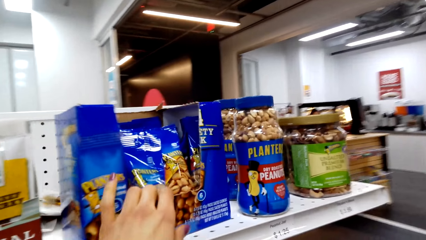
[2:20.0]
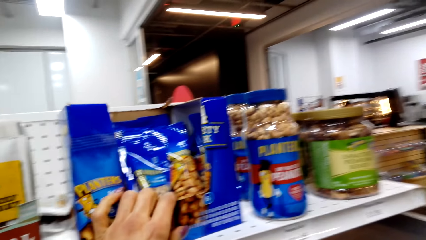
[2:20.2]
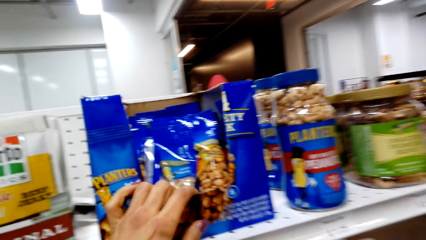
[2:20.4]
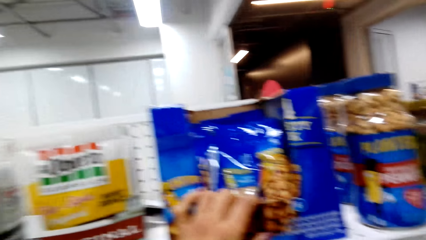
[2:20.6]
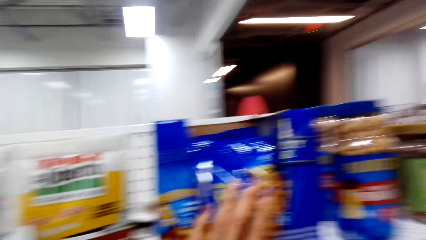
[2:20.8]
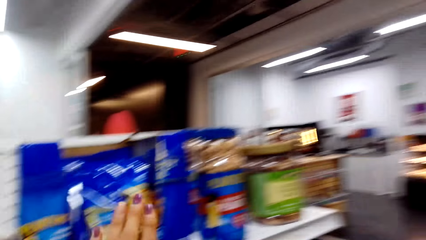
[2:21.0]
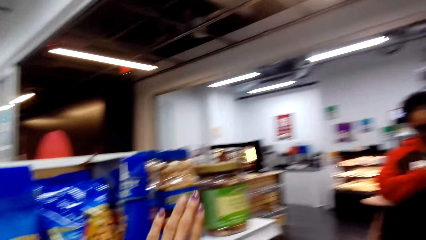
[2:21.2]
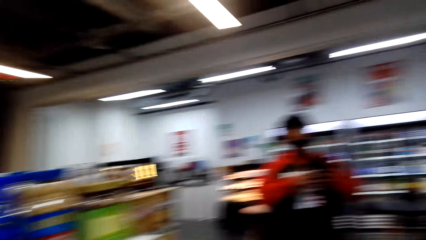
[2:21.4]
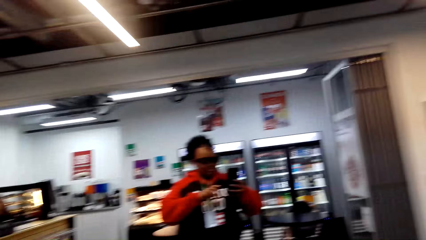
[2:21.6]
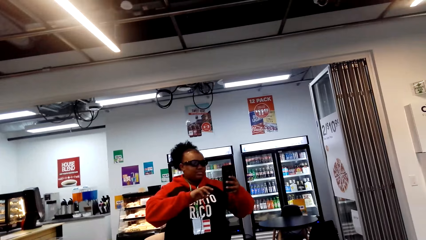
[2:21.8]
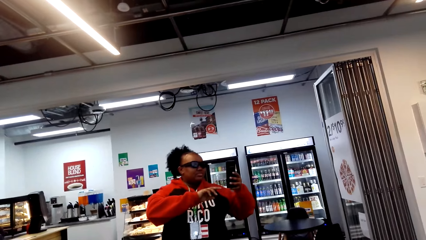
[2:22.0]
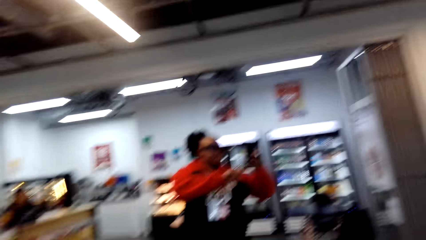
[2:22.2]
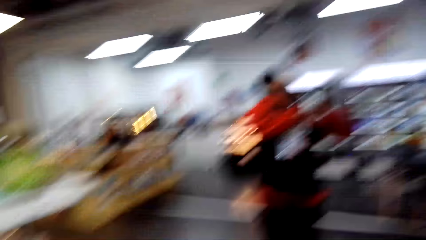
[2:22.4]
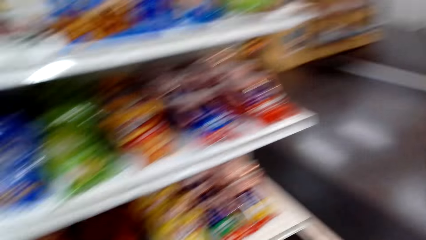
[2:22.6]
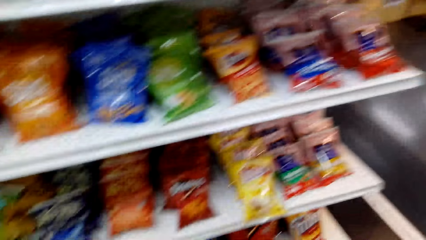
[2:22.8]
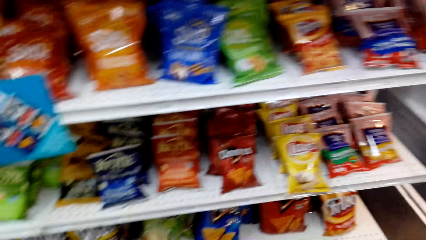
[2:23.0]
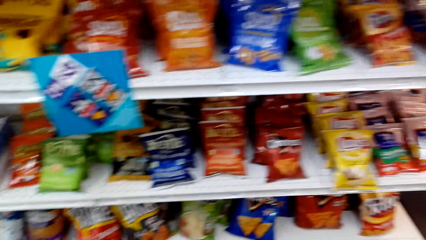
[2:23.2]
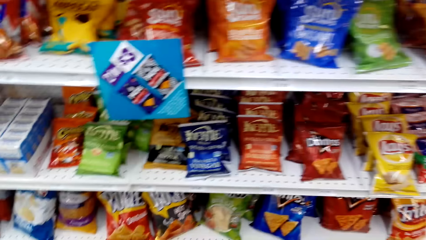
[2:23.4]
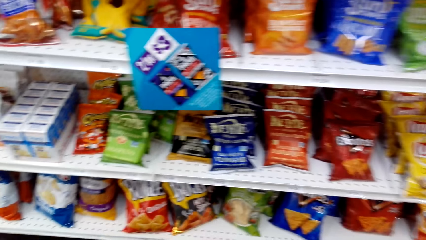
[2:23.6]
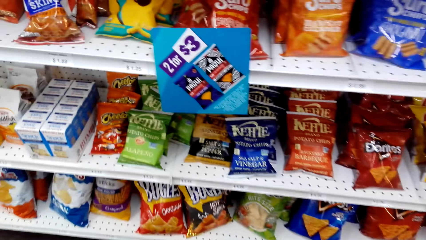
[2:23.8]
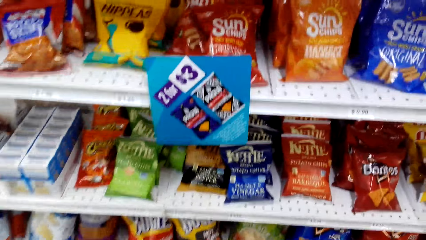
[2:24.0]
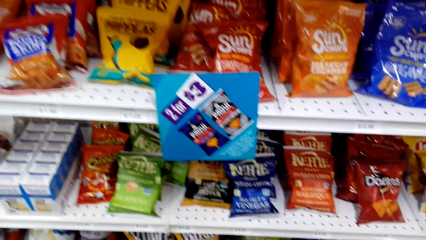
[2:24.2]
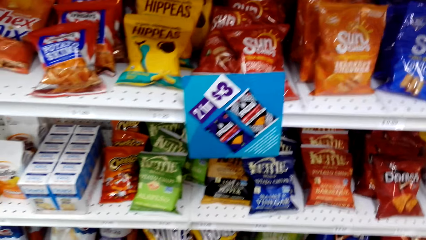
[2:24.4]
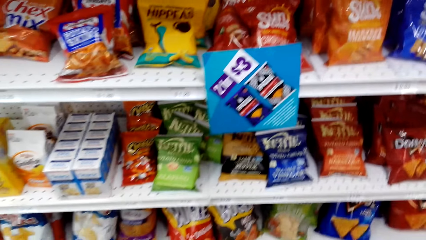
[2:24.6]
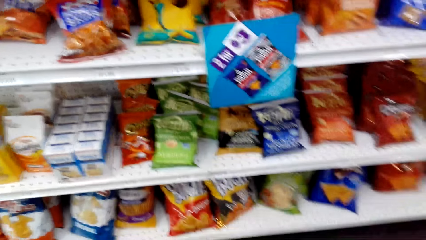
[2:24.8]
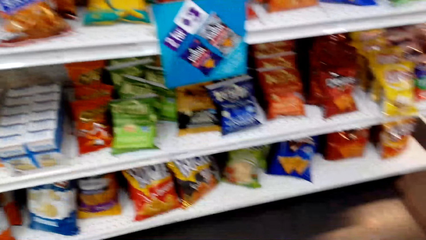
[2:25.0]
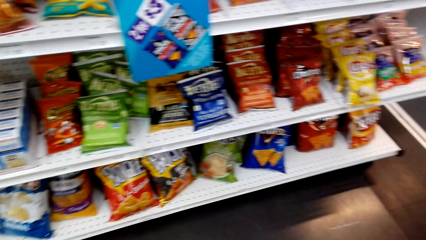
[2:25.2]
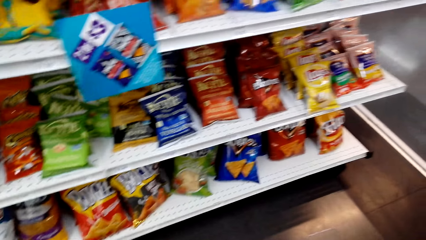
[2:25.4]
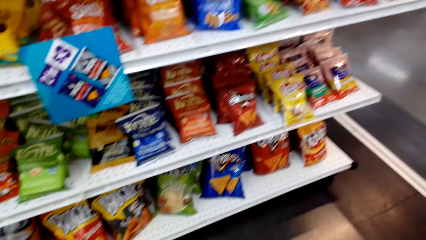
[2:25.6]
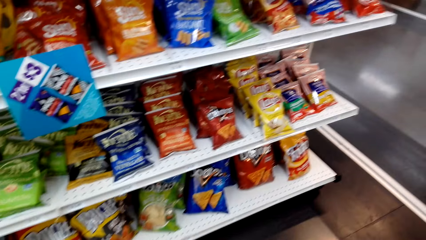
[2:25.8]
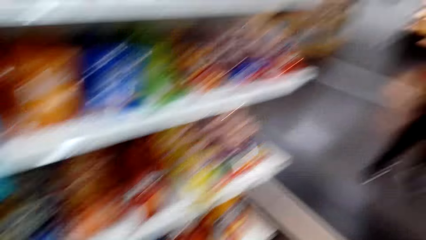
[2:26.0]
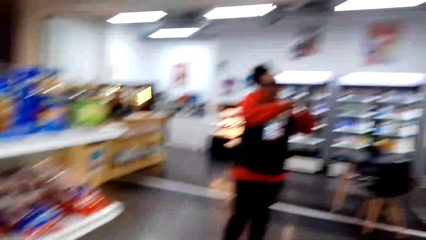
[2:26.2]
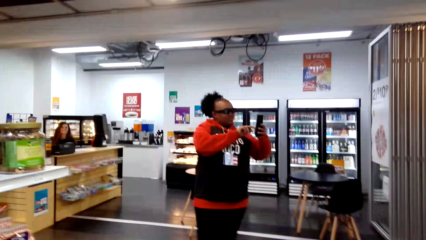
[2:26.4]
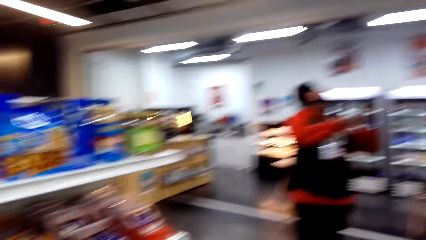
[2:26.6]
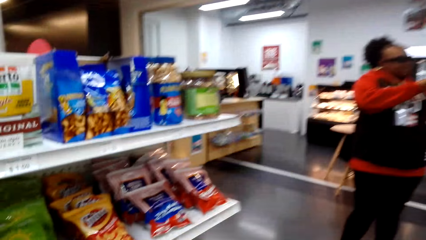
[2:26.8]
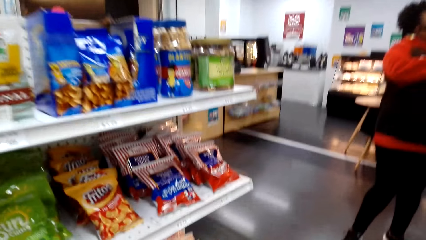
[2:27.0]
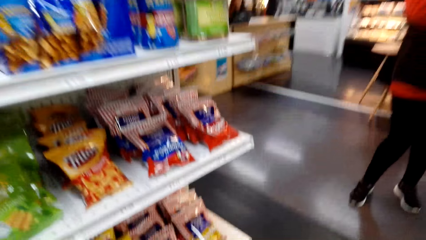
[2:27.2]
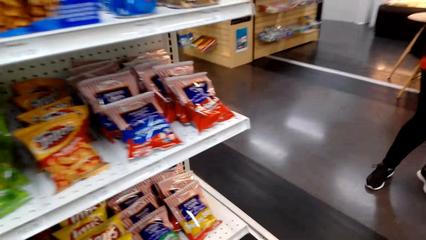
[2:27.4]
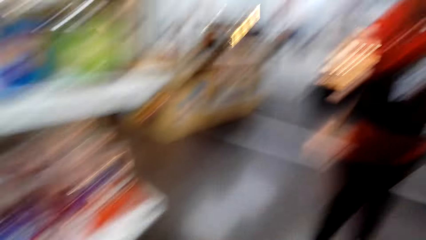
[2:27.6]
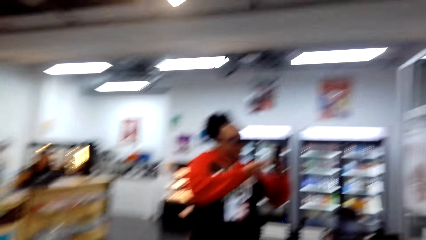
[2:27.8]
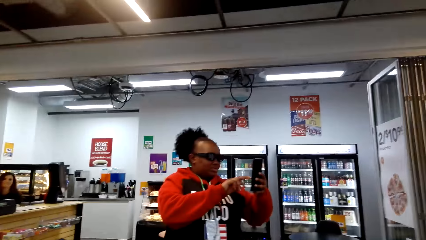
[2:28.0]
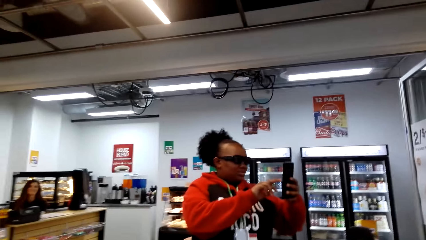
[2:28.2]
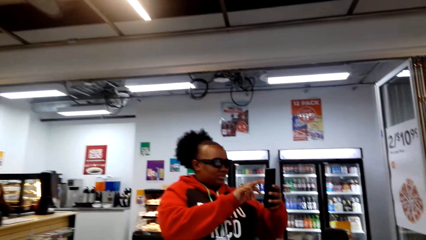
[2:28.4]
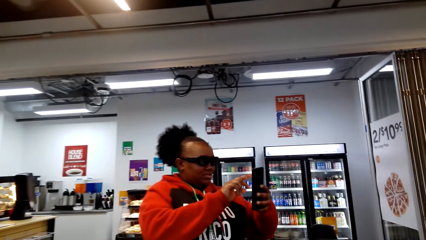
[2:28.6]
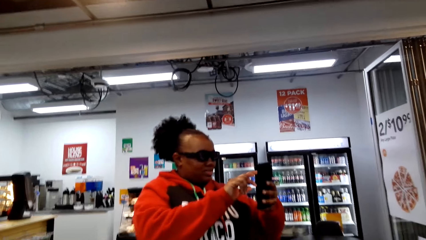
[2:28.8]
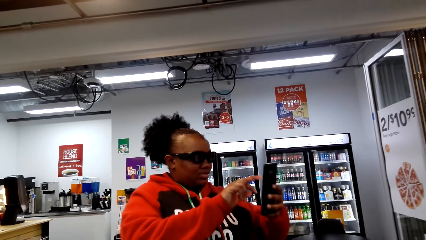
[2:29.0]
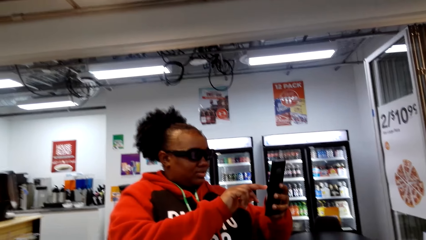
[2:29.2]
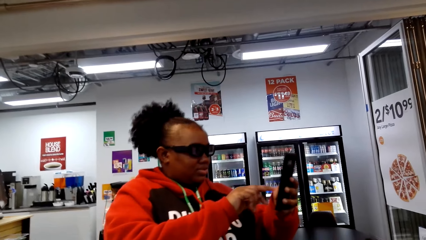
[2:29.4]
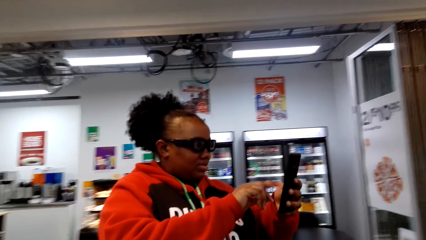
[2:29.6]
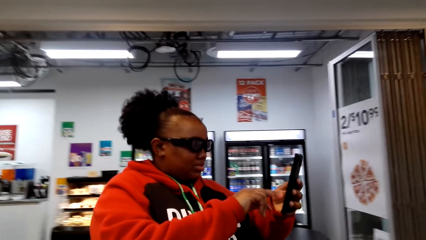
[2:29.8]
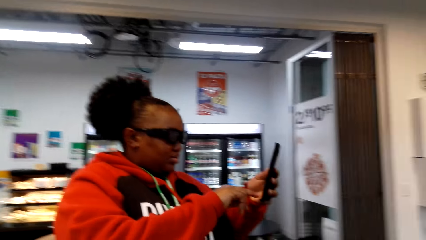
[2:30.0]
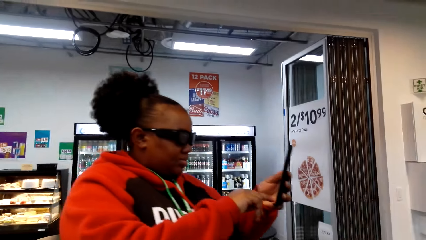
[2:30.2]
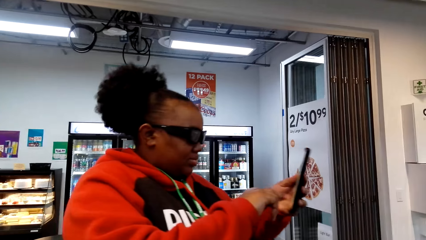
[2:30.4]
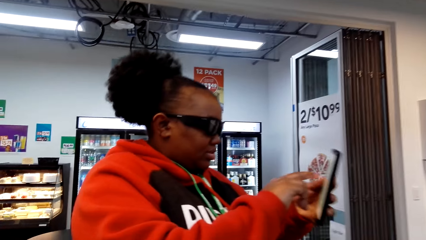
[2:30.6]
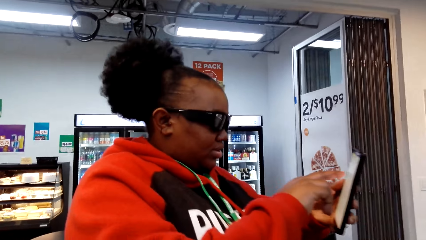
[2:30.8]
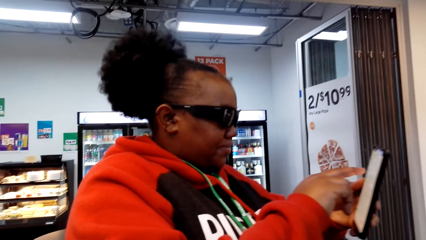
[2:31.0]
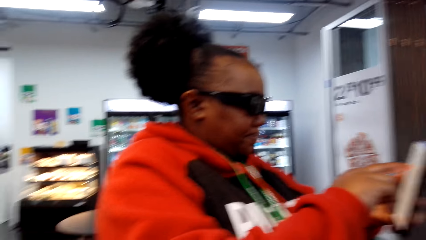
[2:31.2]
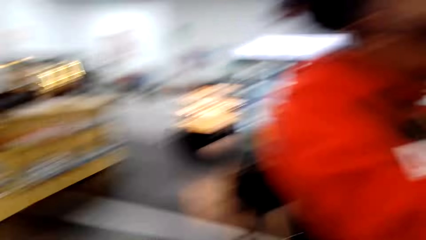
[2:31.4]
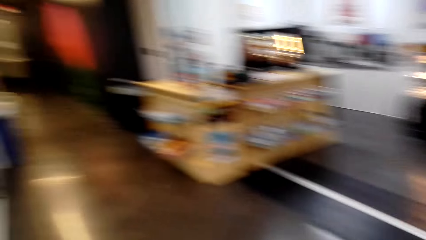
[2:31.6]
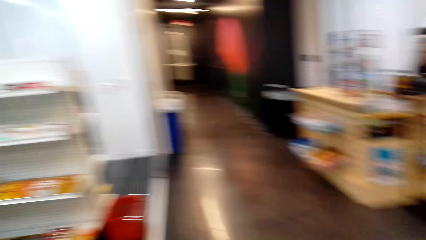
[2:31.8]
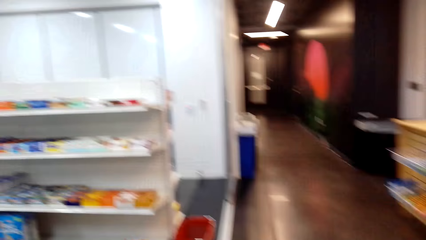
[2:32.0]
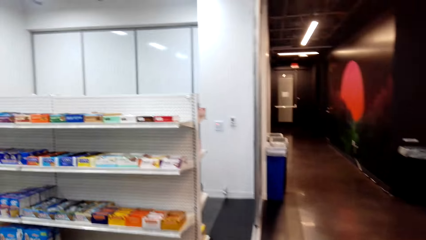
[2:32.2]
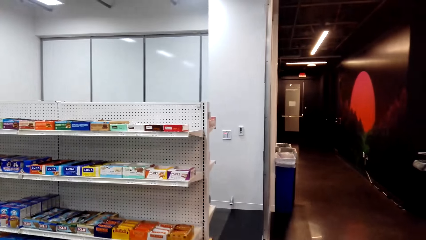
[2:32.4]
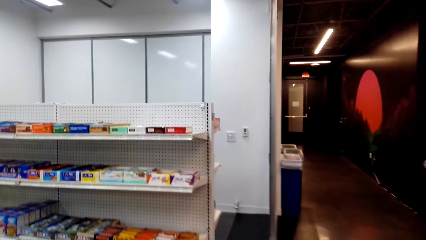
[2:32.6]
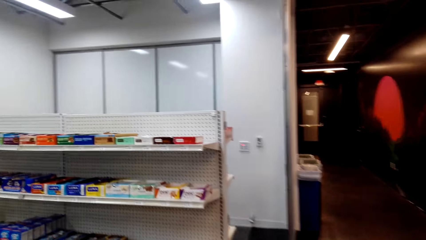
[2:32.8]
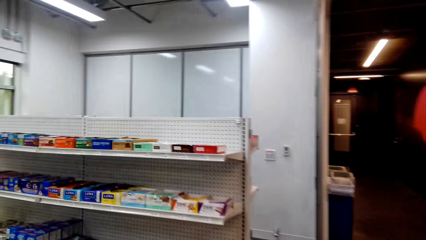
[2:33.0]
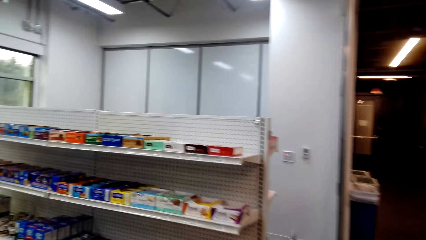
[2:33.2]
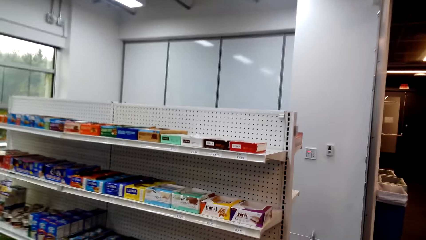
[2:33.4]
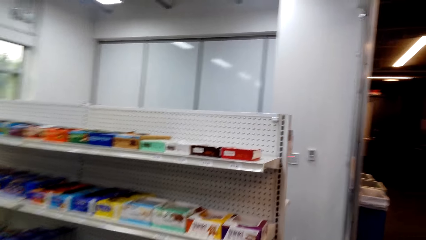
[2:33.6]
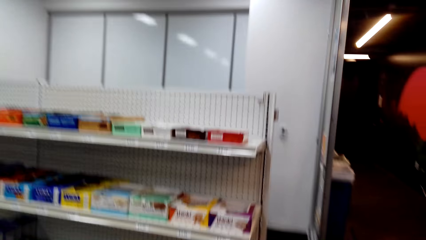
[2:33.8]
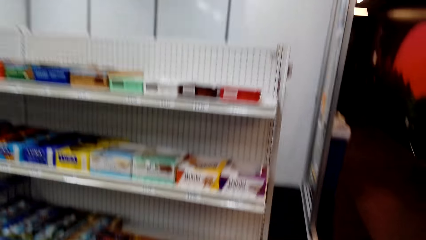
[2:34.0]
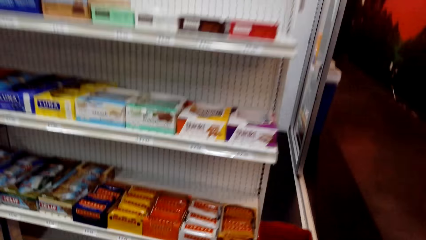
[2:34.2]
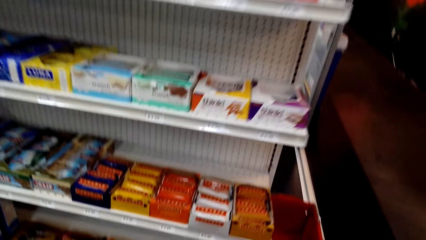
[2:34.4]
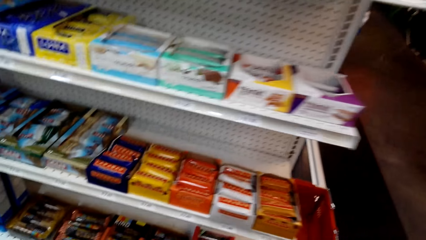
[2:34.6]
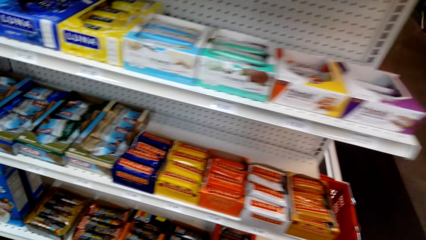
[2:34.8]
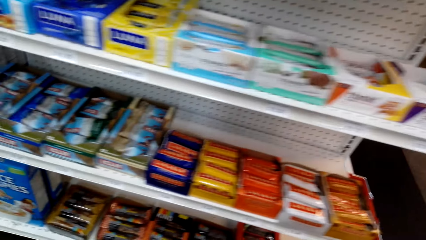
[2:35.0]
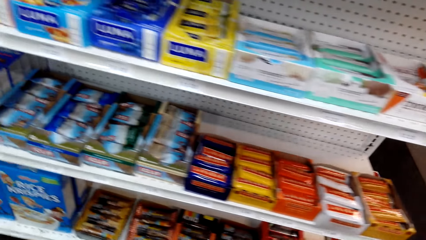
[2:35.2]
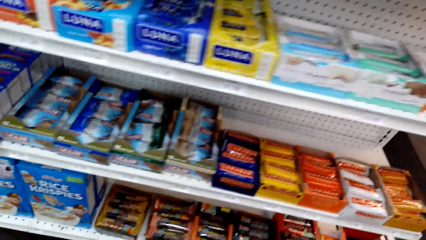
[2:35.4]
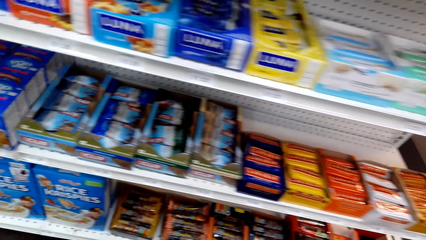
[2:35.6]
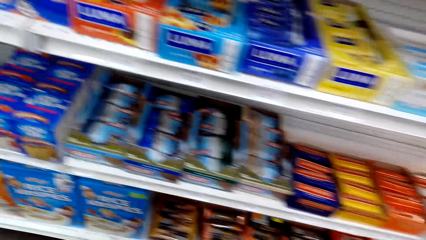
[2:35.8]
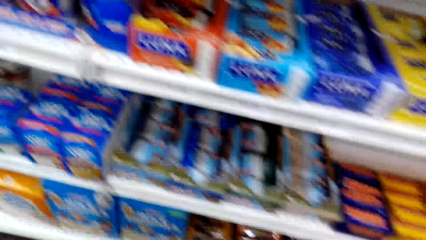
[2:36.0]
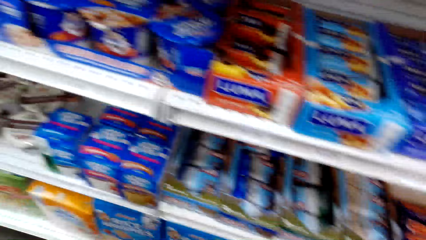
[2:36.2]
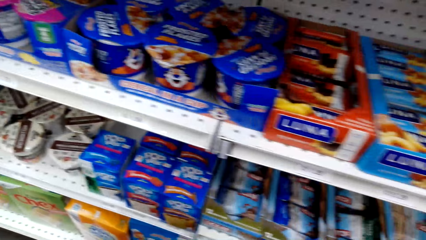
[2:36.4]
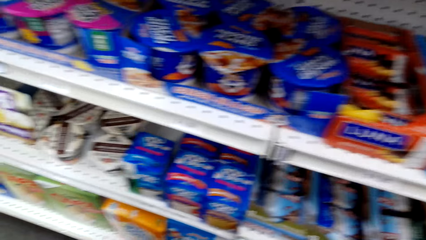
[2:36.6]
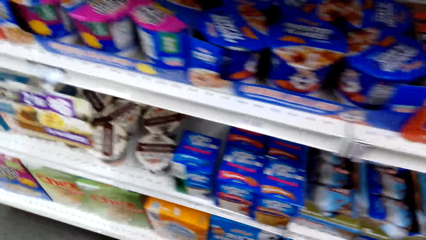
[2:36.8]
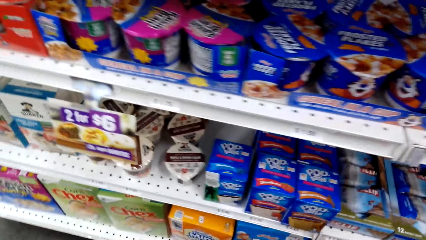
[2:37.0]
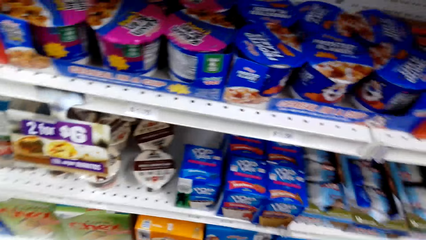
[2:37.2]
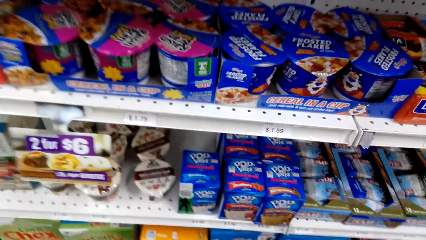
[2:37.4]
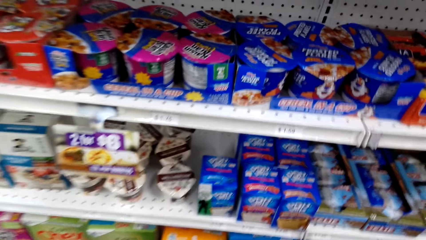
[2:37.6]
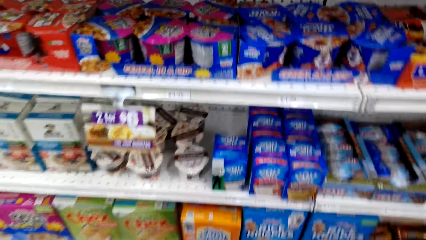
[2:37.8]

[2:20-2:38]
The camera wearer puts a hand on a box of nuts. They hold something. A woman uses a phone. The woman takes a picture. The camera wearer looks around the shelf. The woman uses the phone. The woman moves her hand on the phone. The camera wearer walks around the shop.
